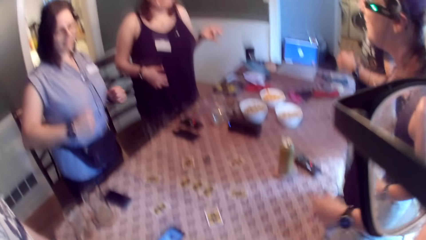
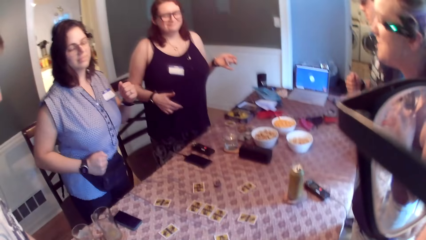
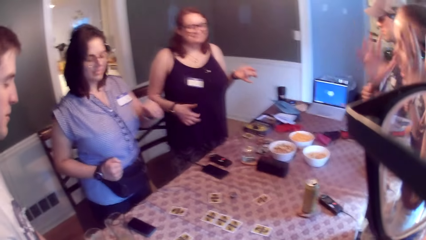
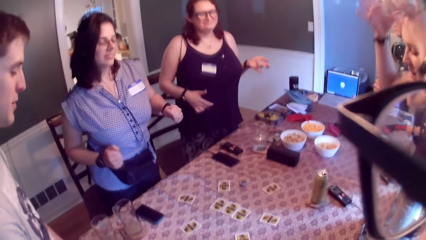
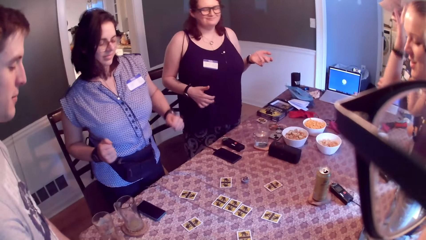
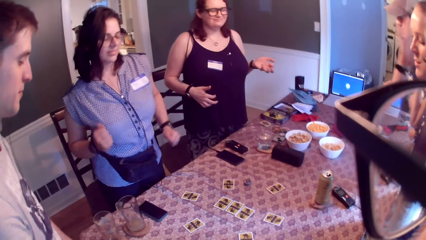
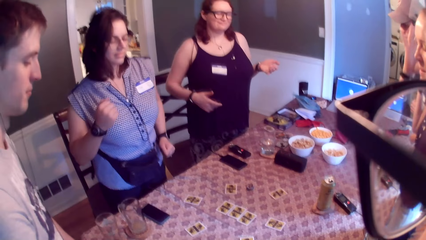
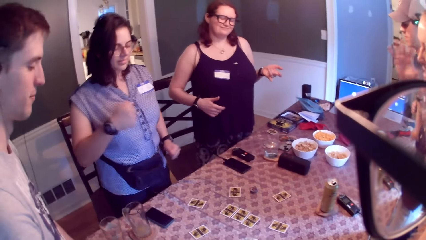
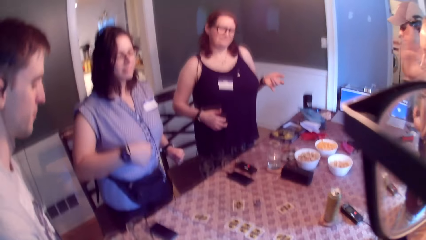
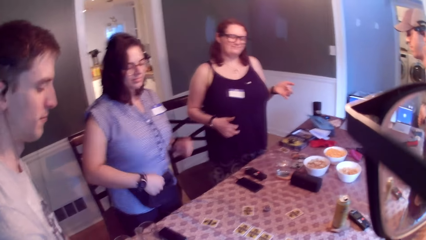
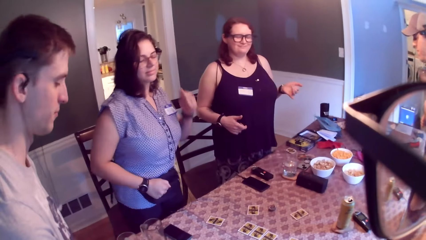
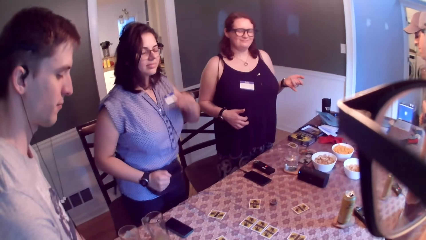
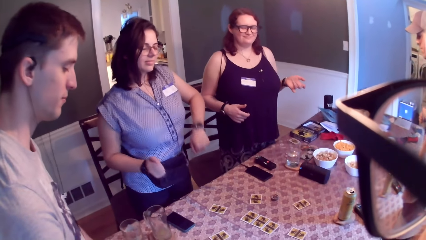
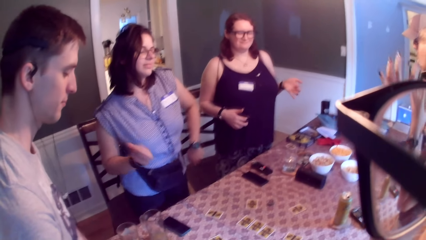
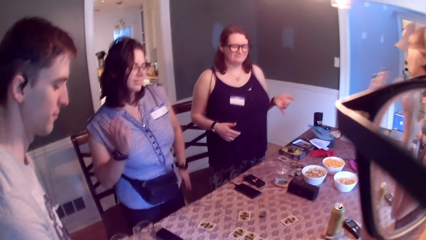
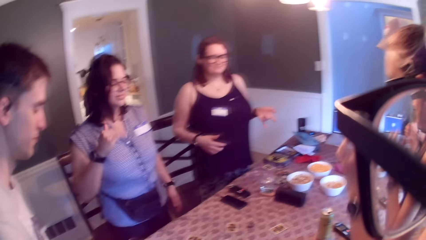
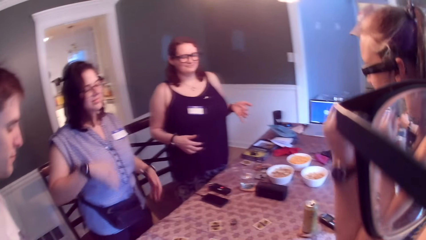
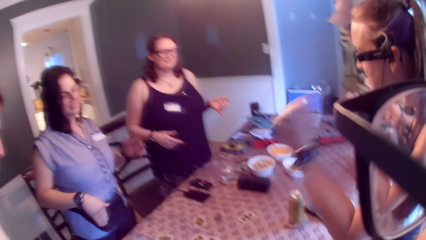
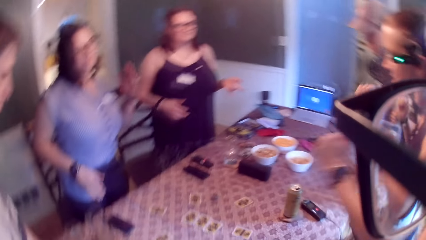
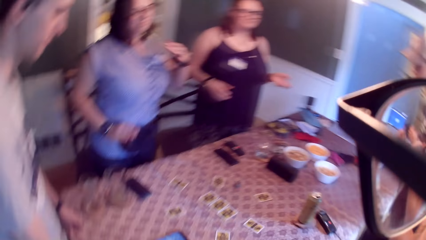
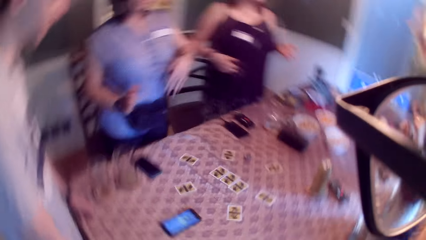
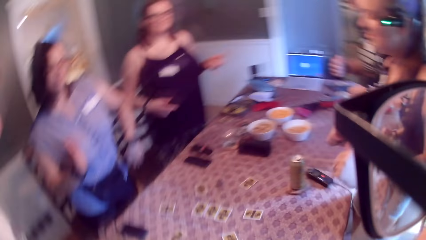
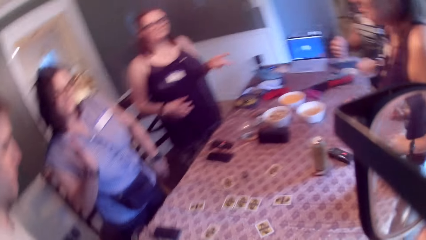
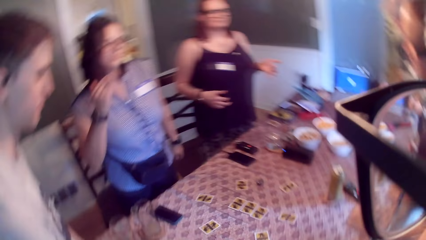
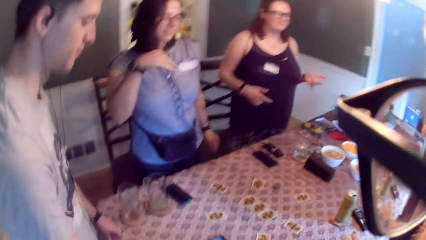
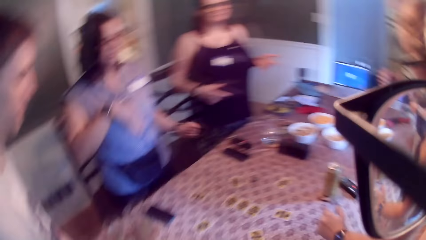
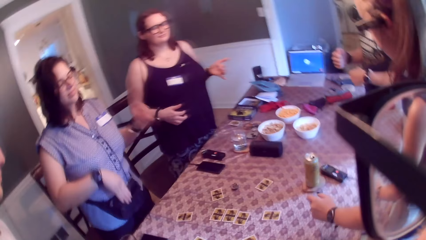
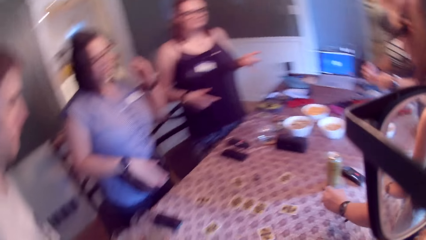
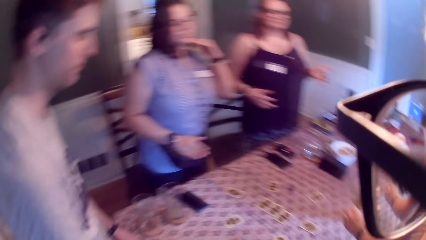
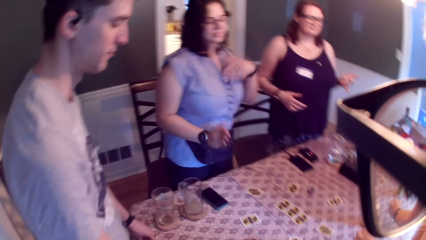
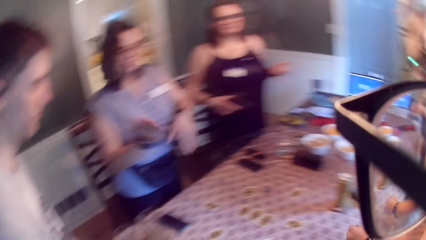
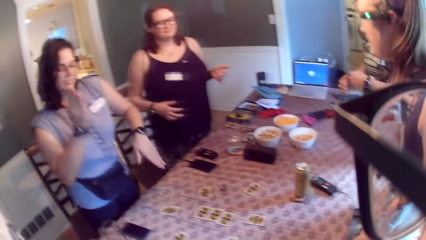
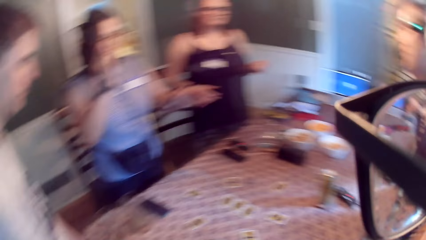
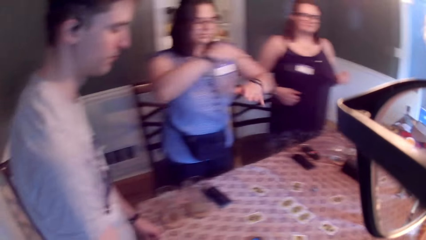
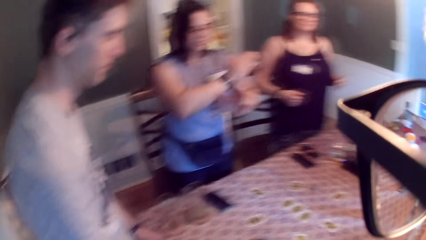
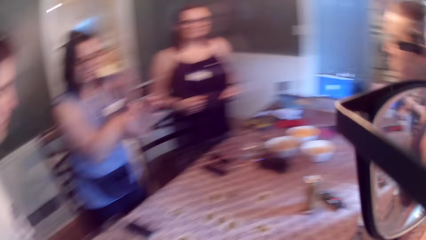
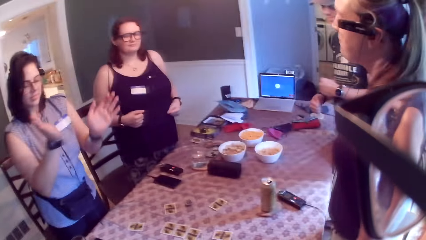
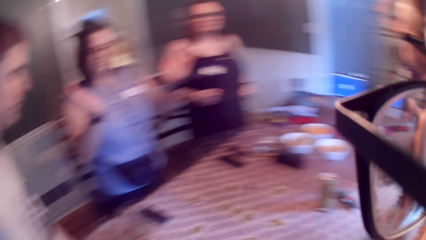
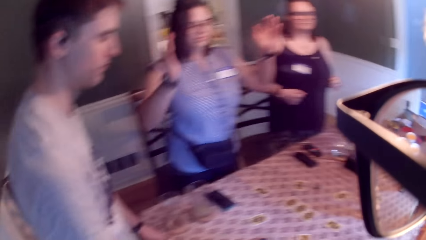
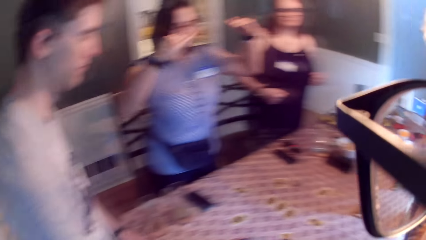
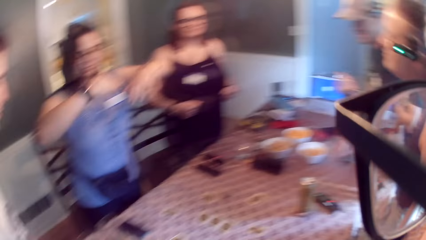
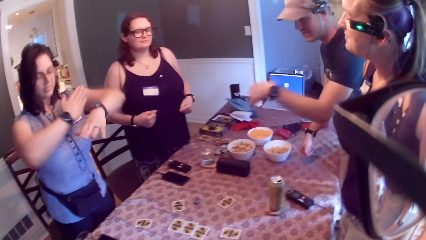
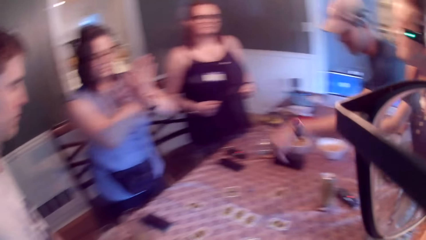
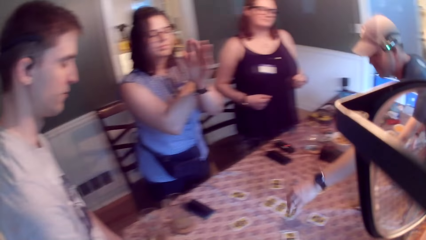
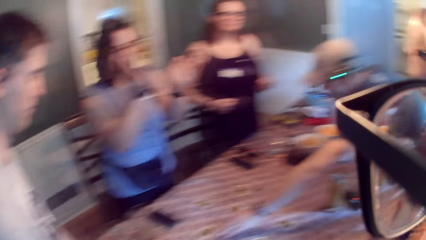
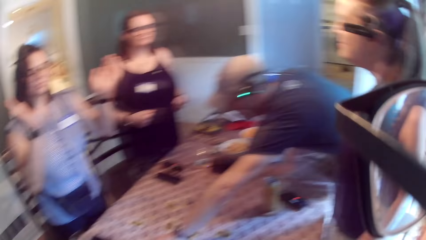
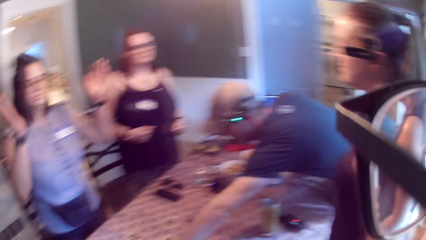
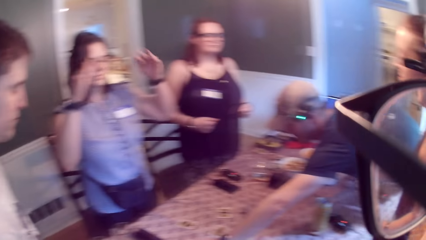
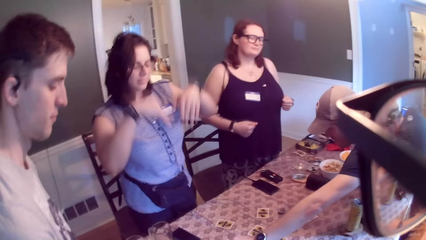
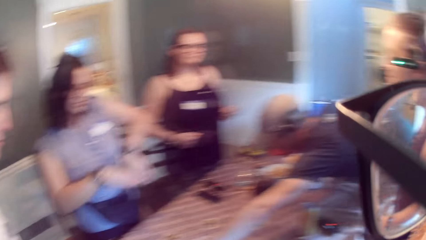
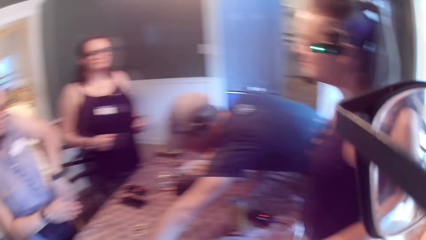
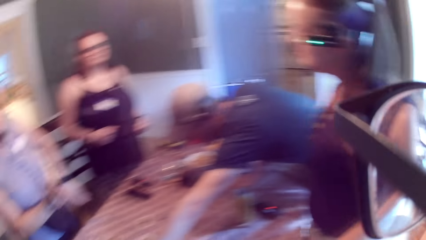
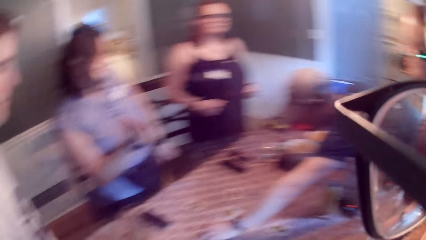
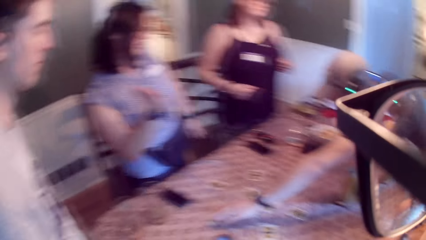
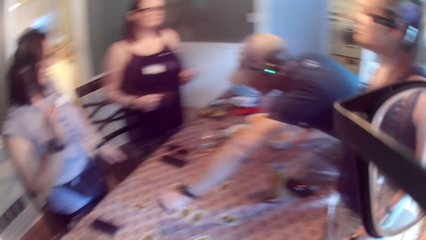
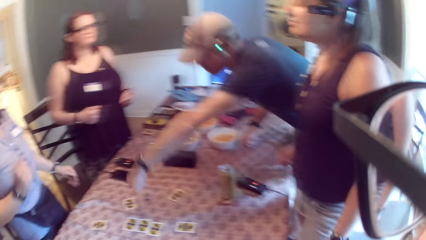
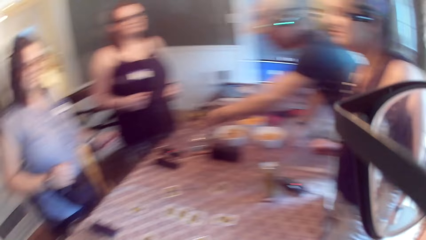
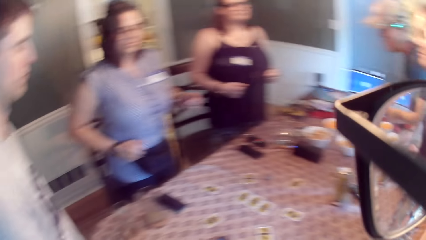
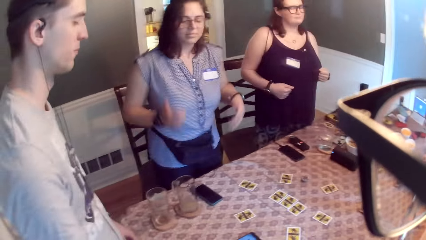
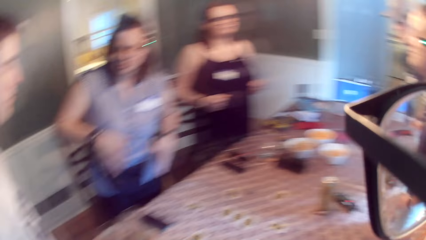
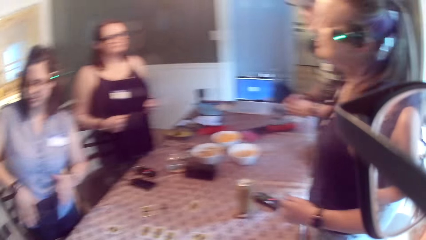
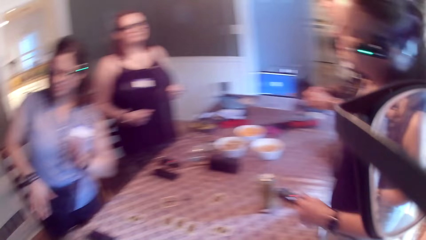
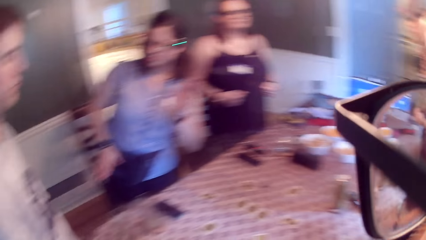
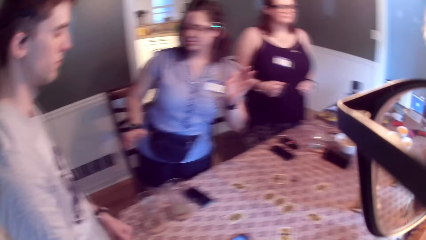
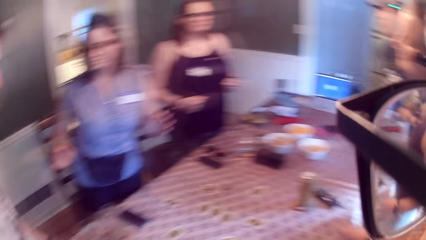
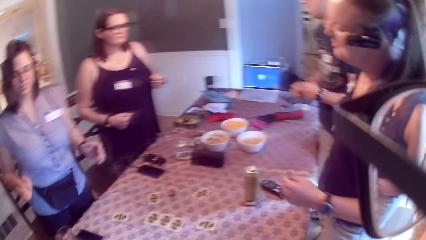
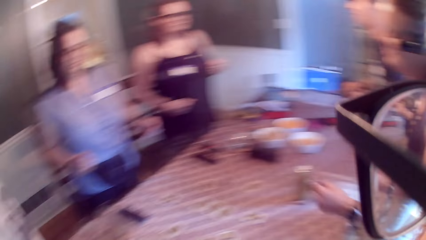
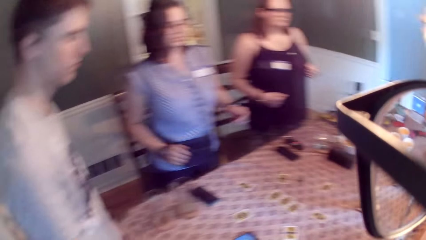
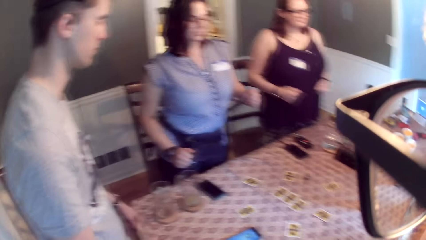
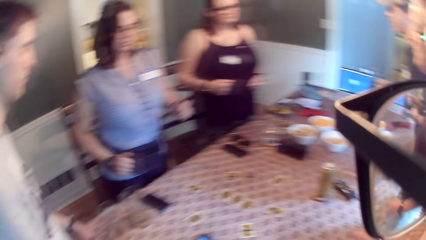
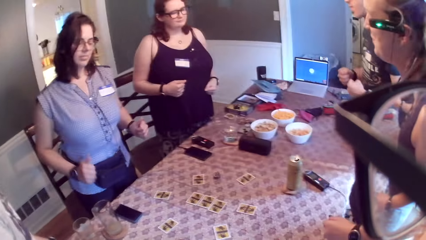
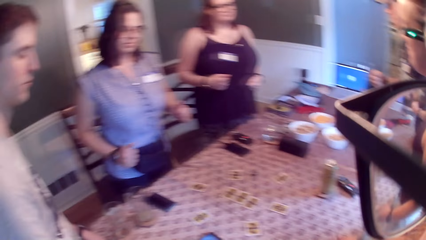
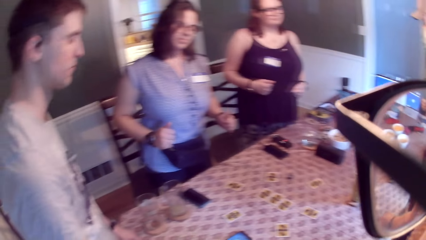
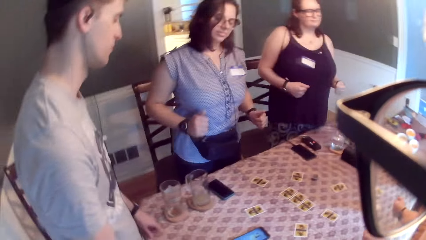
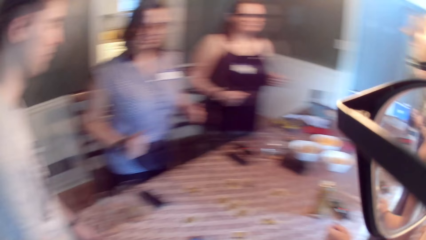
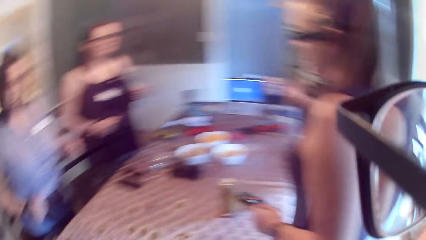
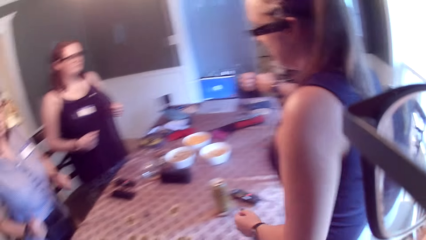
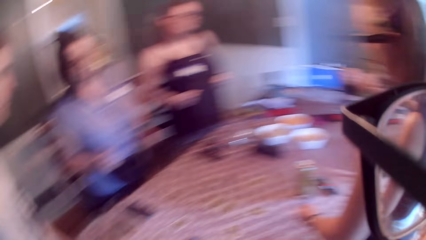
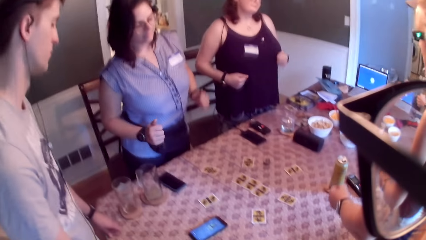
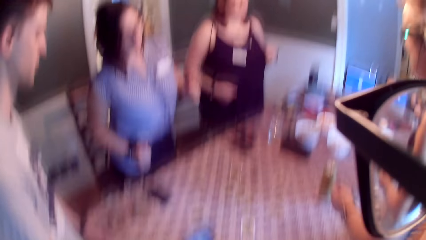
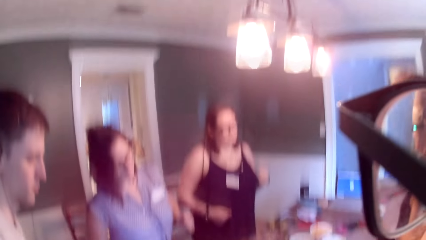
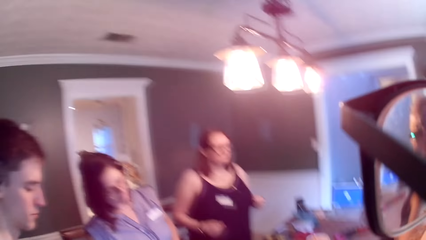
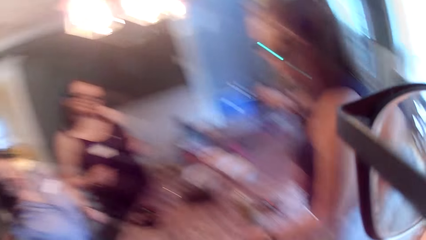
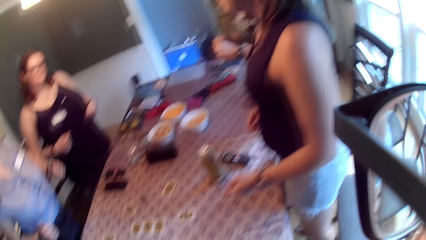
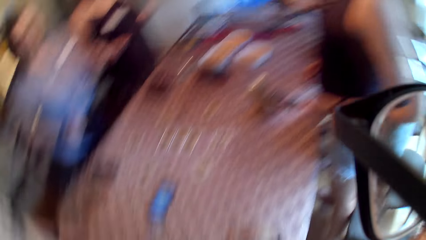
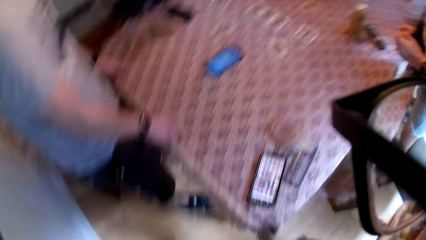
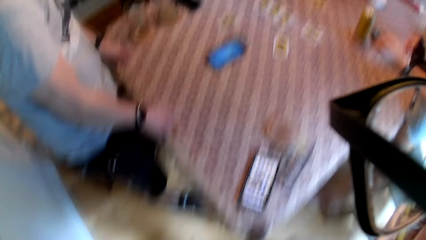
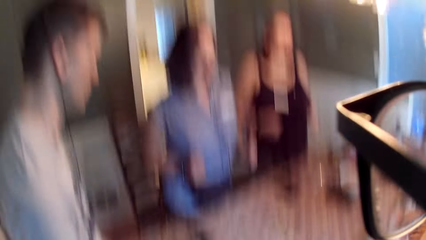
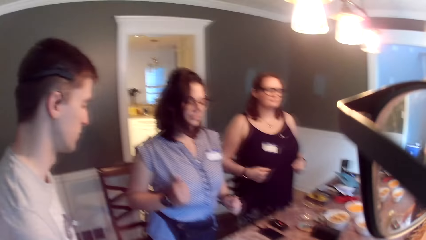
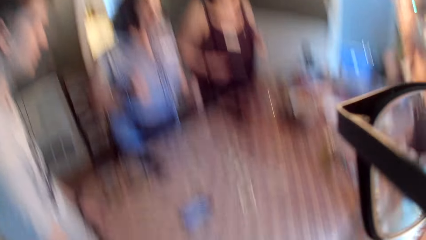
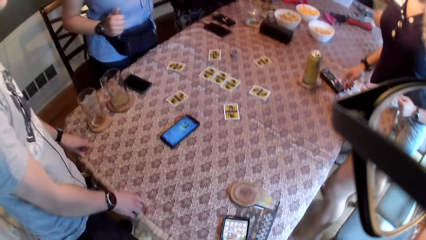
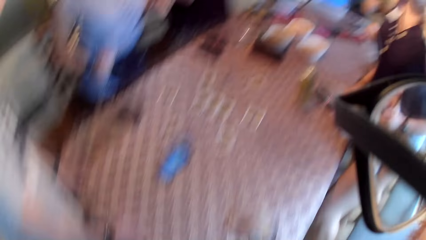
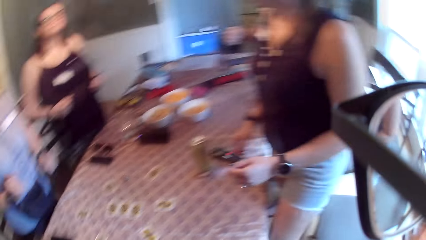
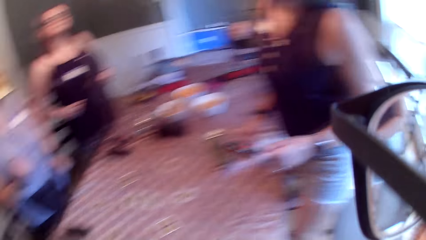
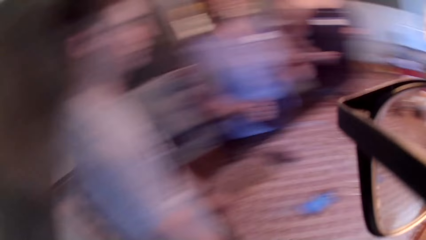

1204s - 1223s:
A woman speaks to a group of people on the table. The woman dances. A man picks a playing card on the table with his left hand. The camera wearer dances.
